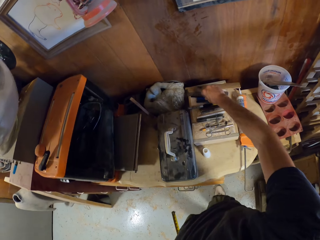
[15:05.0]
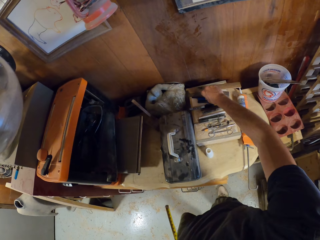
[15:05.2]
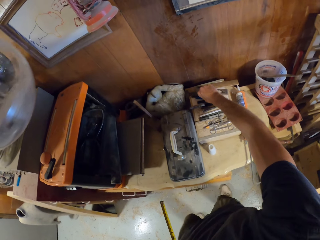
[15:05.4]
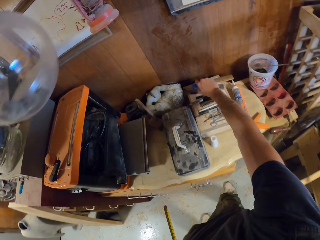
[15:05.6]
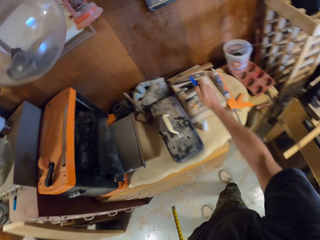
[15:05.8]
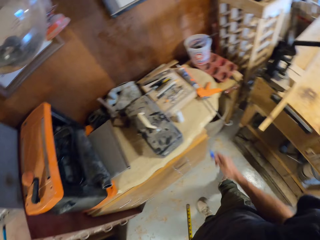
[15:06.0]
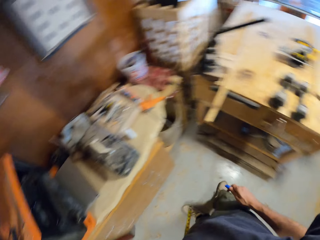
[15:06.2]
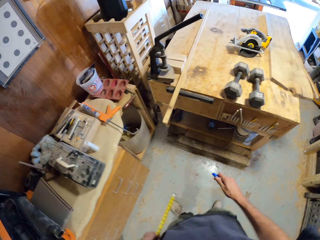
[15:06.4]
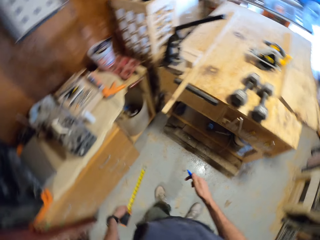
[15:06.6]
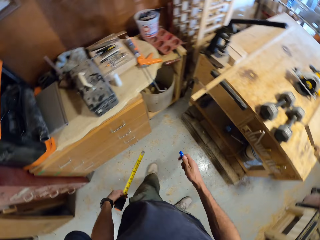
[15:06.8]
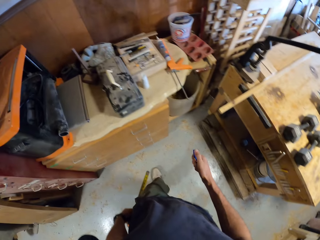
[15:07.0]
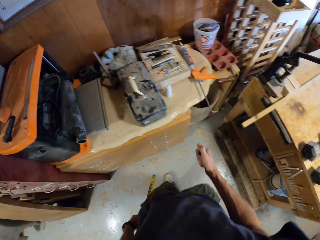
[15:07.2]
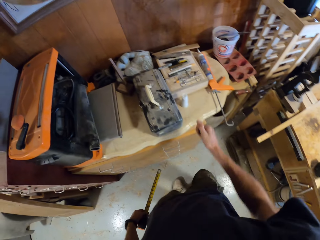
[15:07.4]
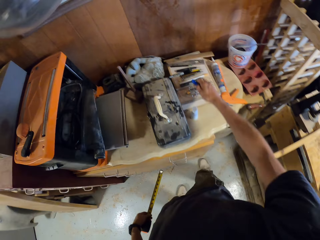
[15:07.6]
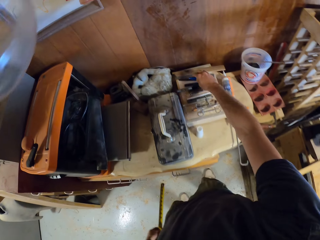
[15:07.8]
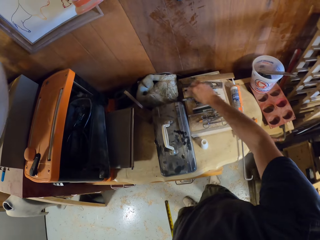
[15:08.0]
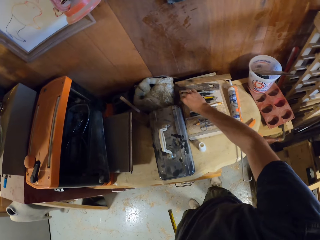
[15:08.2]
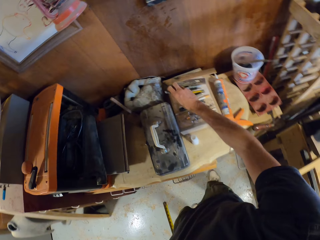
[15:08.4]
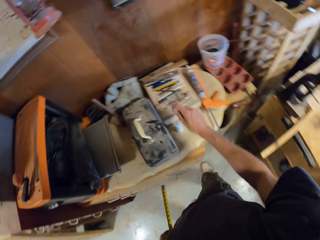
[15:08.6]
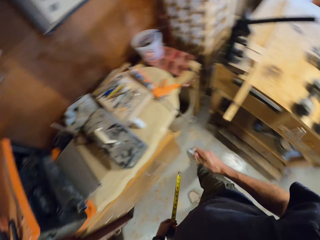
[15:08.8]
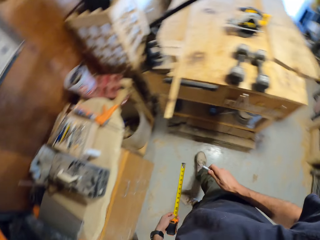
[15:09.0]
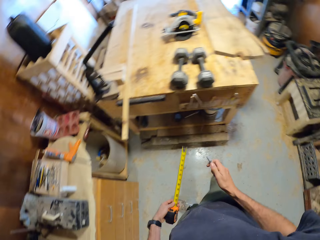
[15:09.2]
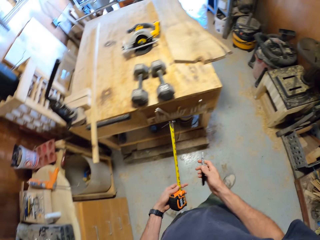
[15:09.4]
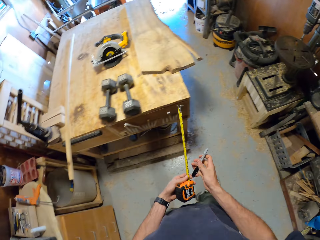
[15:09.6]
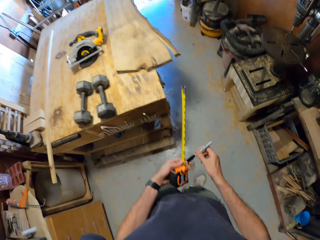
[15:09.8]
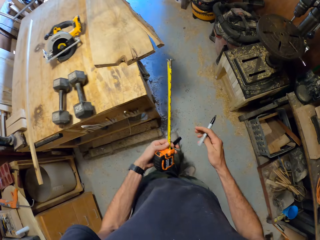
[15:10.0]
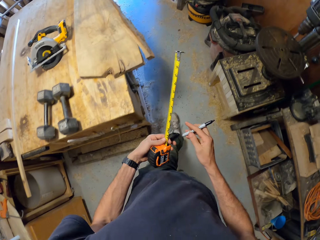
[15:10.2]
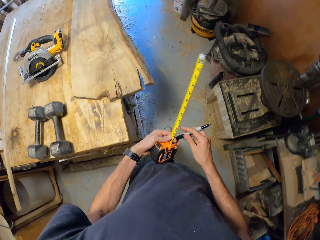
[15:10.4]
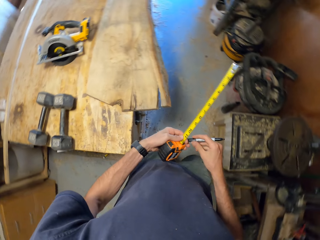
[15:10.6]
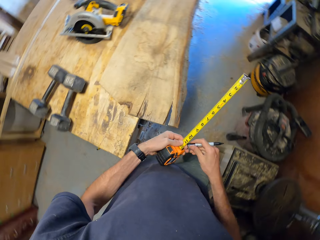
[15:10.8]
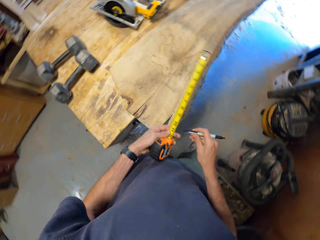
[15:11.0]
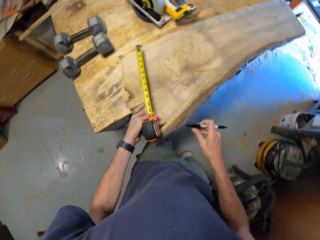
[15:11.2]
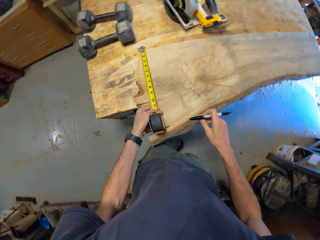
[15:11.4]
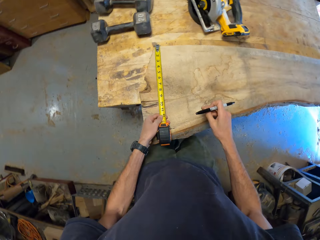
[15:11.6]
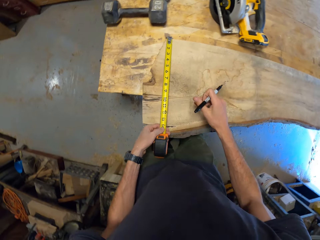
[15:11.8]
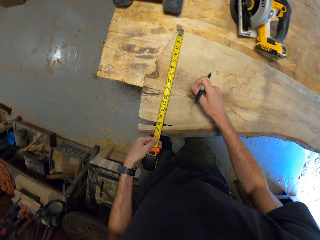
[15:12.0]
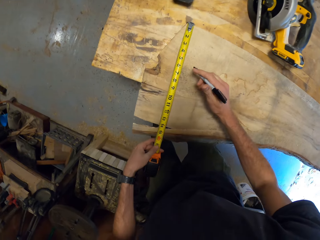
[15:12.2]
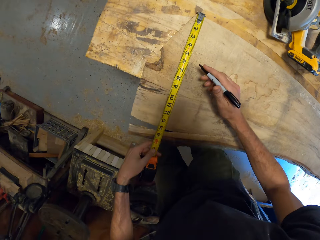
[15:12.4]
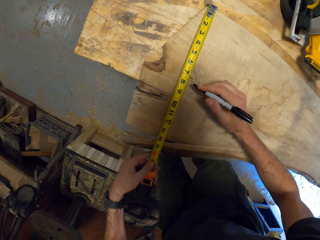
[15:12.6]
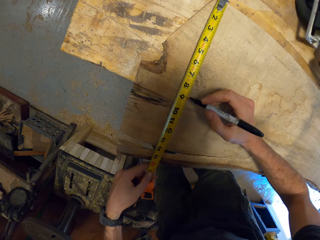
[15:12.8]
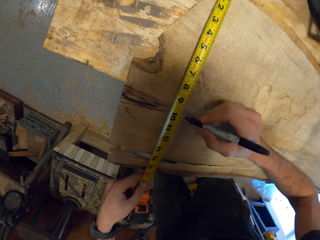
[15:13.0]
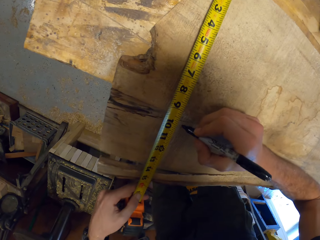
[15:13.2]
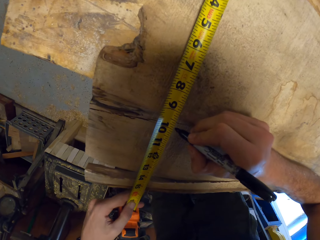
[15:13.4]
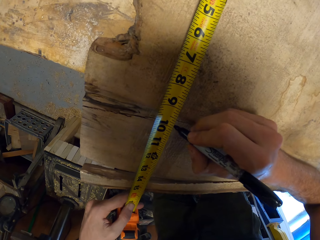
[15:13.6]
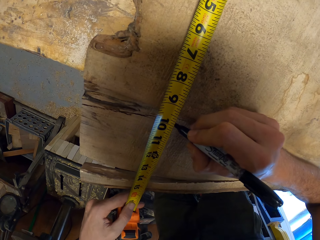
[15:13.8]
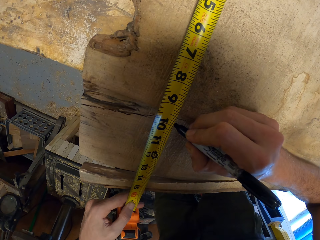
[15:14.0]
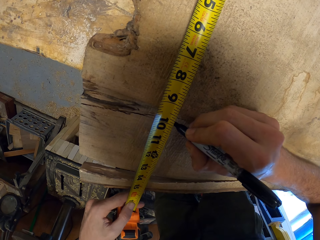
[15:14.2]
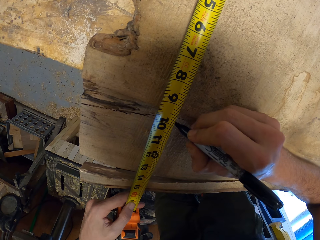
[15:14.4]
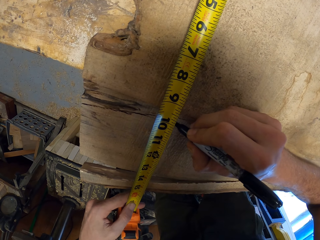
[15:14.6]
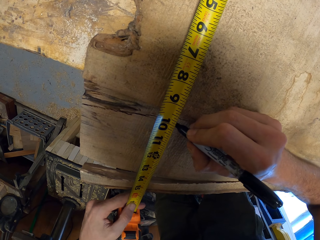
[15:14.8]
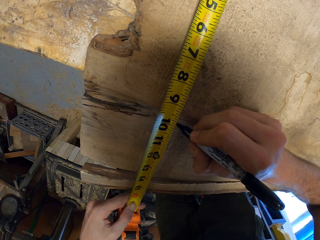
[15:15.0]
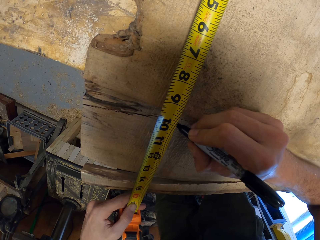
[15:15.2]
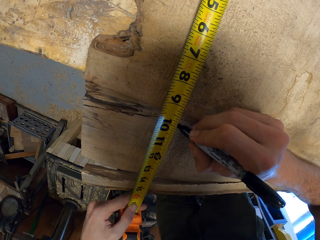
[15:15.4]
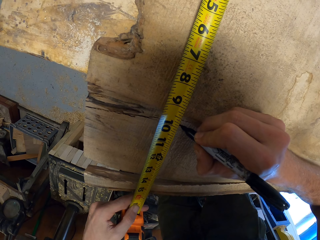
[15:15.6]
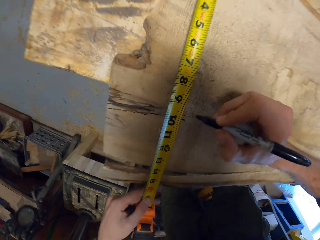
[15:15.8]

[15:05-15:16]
The camera wearer picks up a blue marker on a table with his right hand. He drops the blue marker on the table with his right hand. He picks up a black marker on the table with his right hand. He opens the marker in his hands. He inserts the cover of the marker at the bottom of the marker. He walks round the room. He places the tape rule on the piece of wood with his left hand. He measures the piece of wood. He marks the piece of wood with the marker in his right hand.

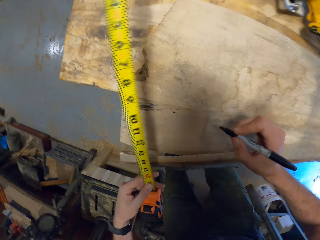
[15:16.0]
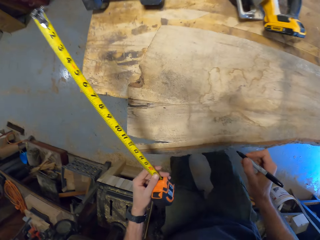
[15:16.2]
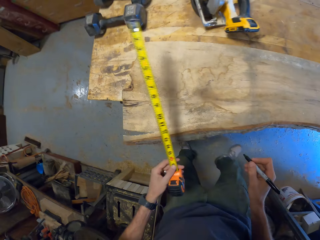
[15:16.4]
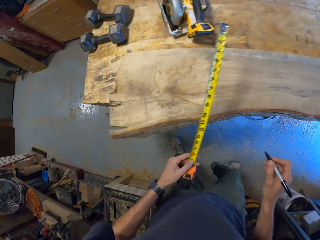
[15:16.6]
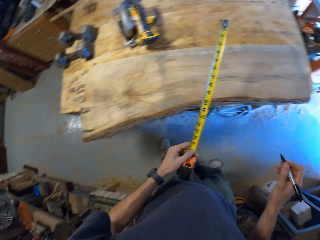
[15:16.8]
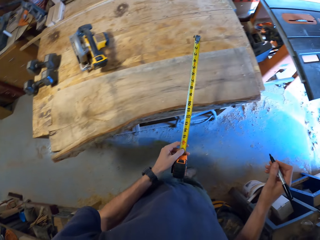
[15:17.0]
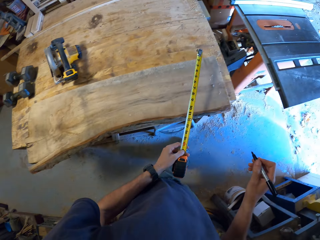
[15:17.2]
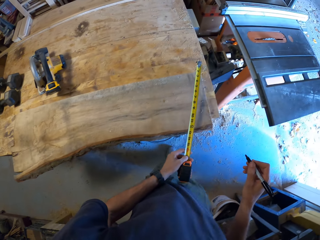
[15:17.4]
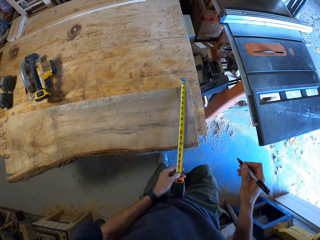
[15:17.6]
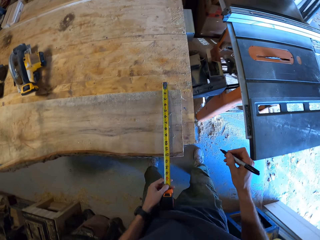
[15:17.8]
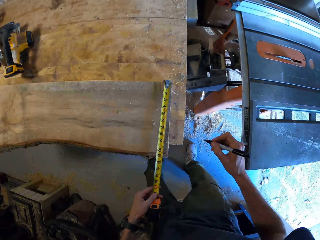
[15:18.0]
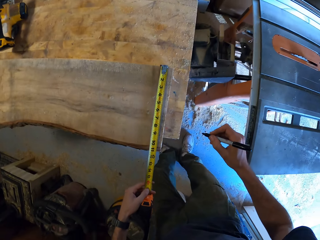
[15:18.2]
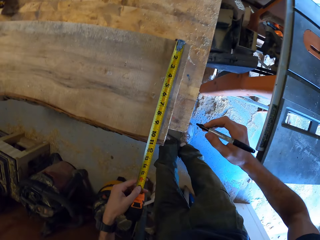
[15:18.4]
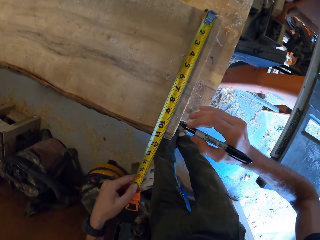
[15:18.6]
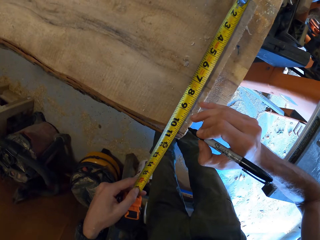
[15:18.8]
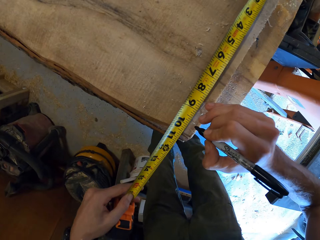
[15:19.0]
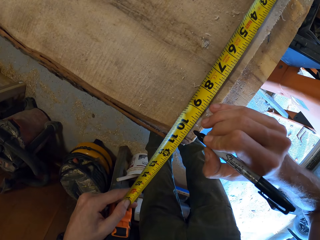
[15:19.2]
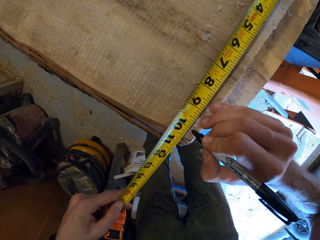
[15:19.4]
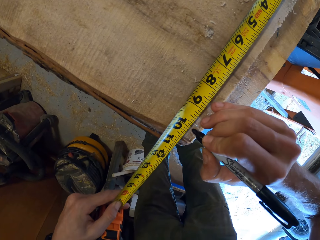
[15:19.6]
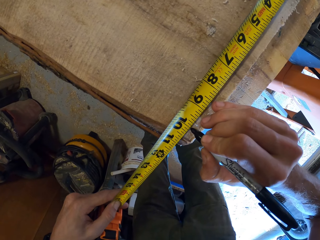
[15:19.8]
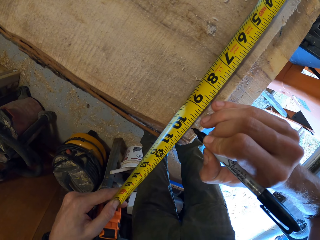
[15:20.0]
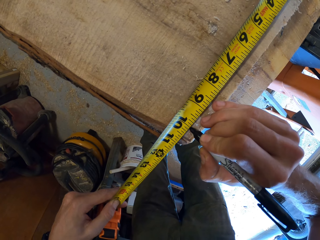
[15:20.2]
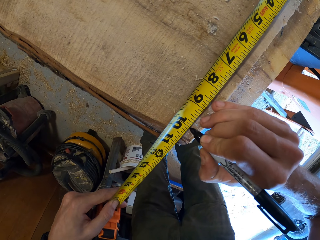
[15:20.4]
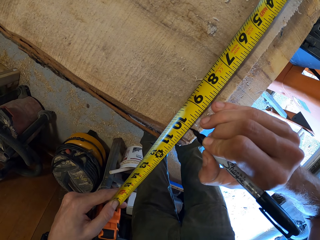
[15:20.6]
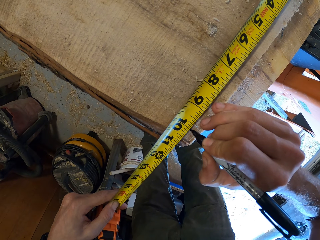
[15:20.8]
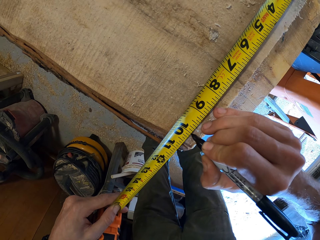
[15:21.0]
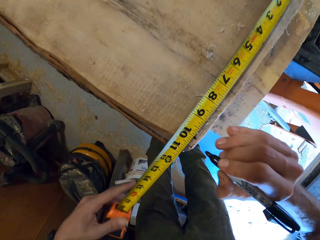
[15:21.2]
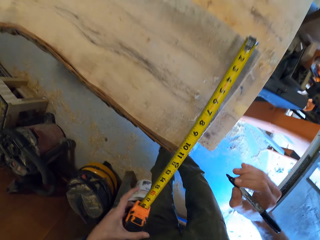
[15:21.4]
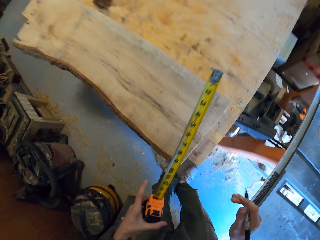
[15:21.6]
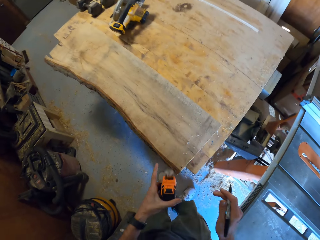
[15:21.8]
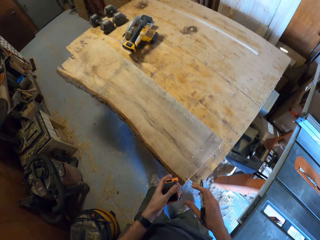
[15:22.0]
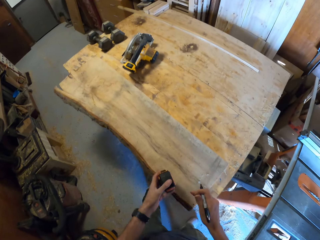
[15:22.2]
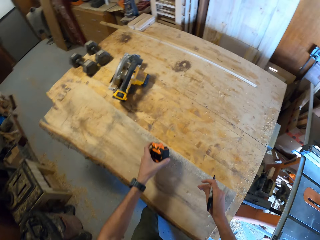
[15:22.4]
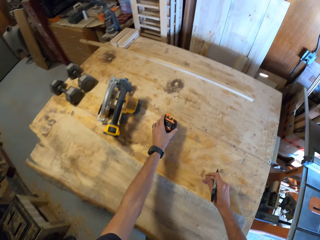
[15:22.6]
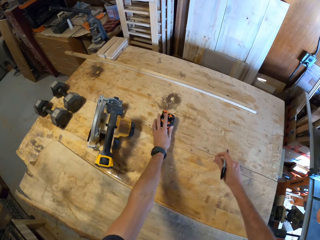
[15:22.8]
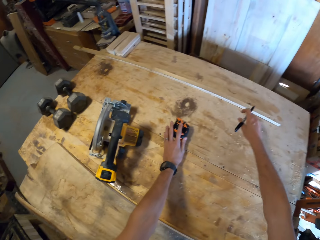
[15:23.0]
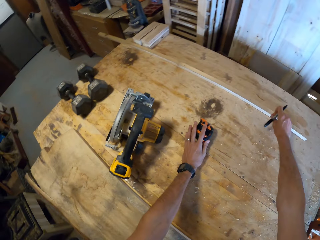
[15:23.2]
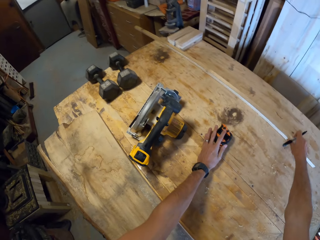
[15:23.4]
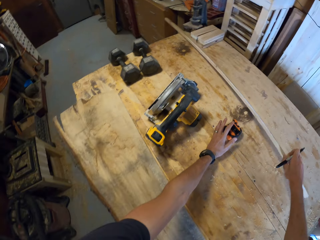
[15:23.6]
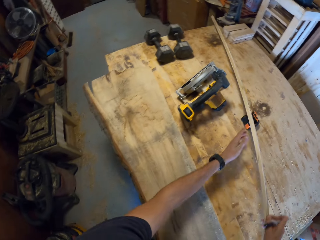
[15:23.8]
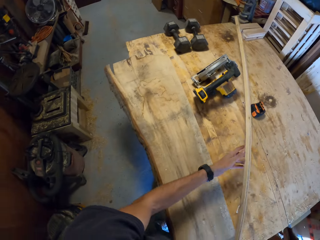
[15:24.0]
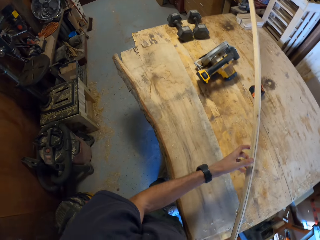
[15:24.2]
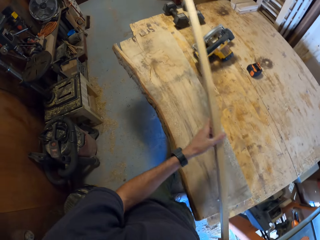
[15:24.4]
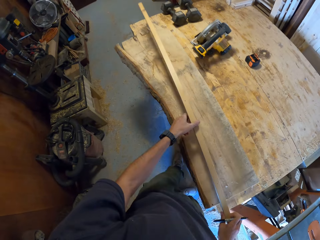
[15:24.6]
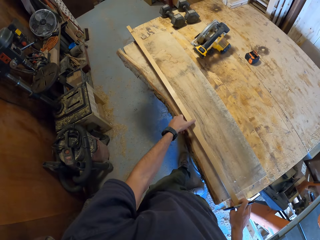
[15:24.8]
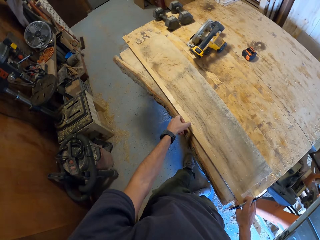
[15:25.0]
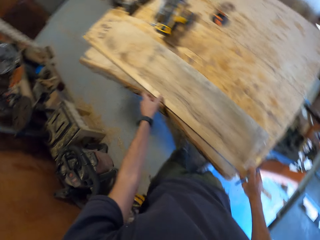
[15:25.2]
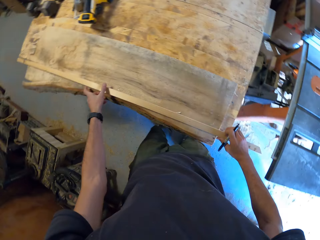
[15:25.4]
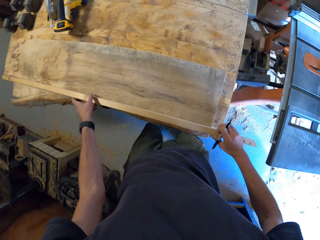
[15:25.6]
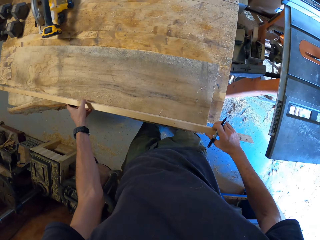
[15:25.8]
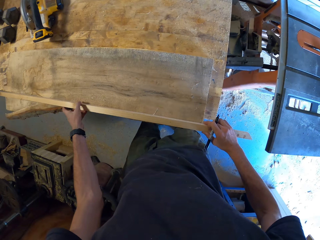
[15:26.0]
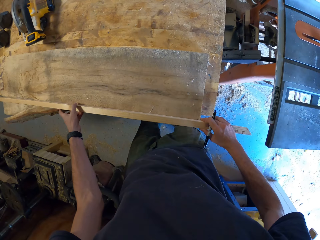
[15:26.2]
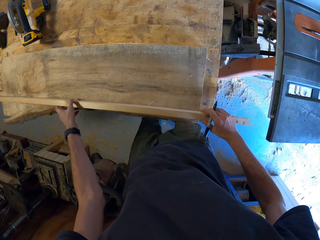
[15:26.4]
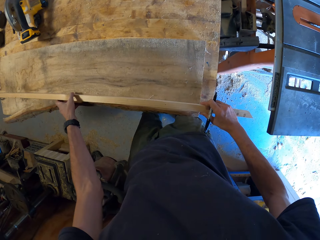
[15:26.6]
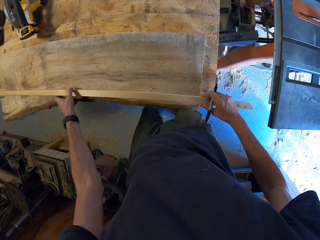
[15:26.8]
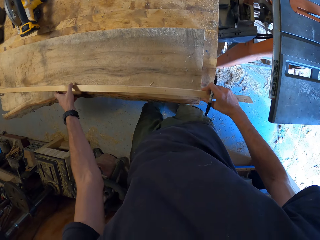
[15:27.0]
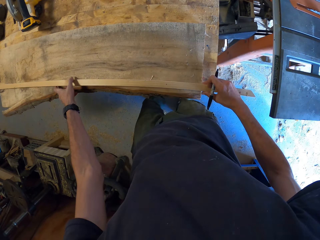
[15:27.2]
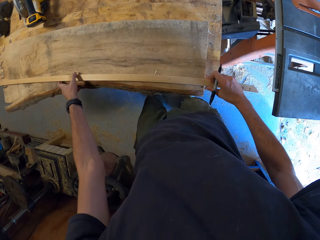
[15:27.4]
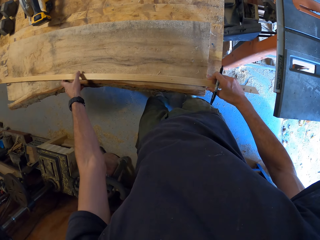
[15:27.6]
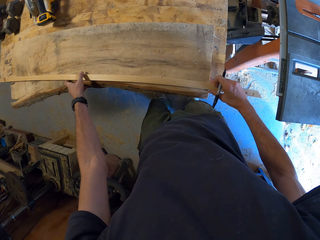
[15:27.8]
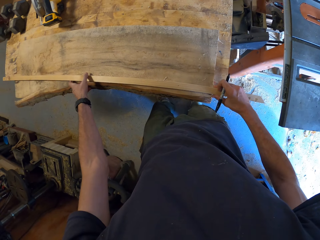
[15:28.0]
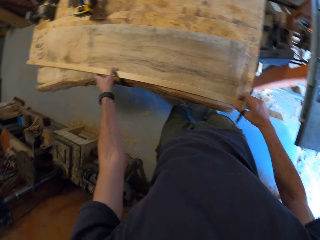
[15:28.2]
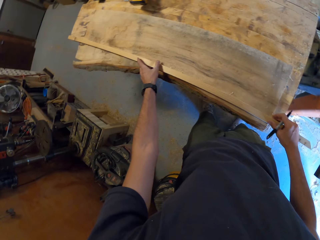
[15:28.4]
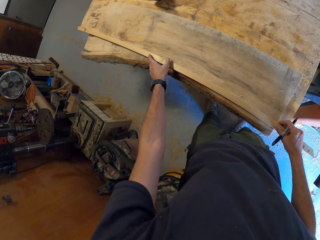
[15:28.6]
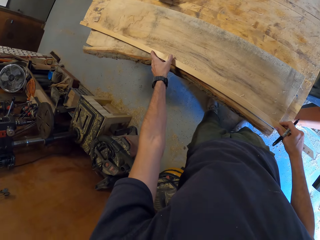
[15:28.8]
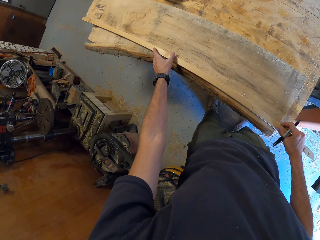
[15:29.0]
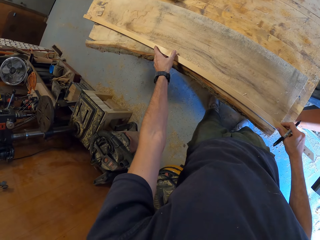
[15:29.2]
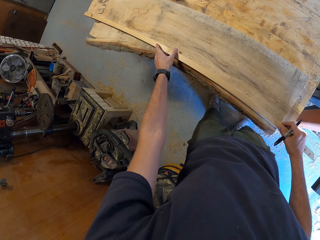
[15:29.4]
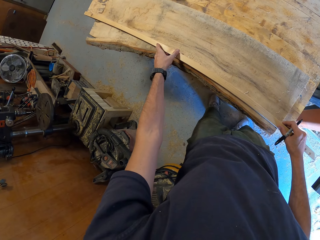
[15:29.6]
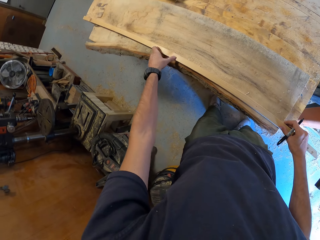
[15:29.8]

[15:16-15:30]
The camera wearer moves the tape rule to the other side of the wood. He moves round the workshop. He measures the piece of wood. He marks the piece of wood with the marker in his right hand. He places the tape rule in his left hand on the table. He picks up a piece of wood on the table with his right hand. He holds the piece of wood in his hands. He places the piece of wood on the other wood on the table. He measures the piece of wood.
